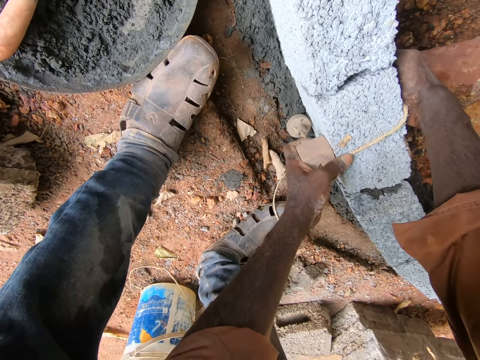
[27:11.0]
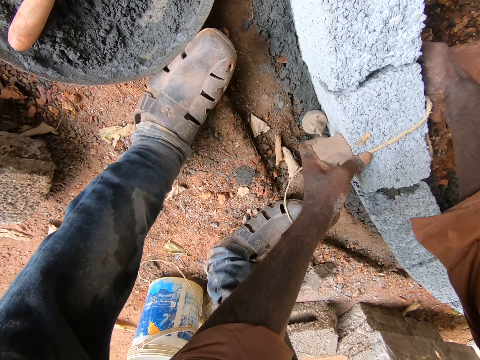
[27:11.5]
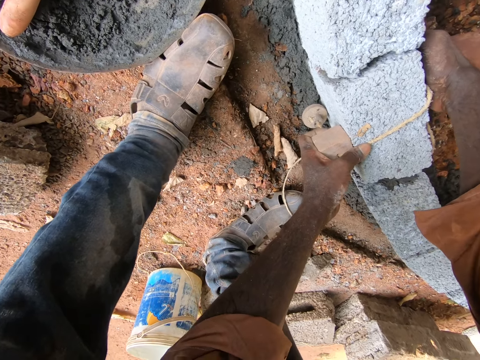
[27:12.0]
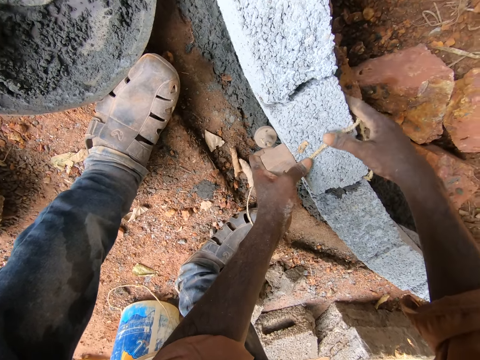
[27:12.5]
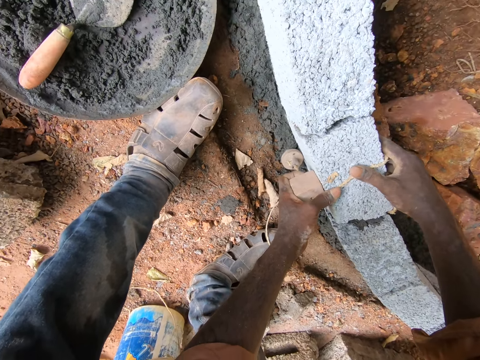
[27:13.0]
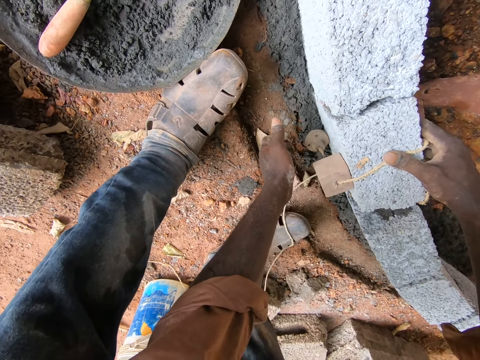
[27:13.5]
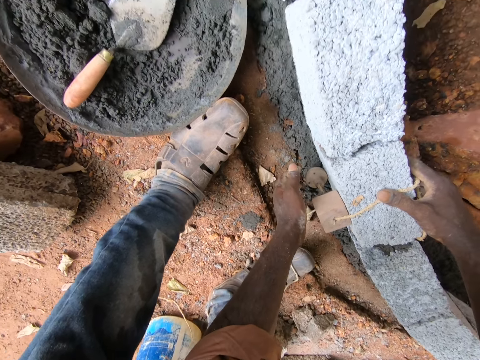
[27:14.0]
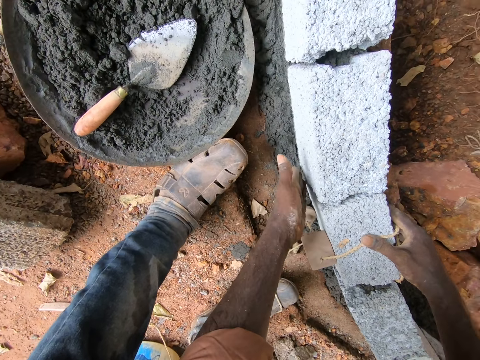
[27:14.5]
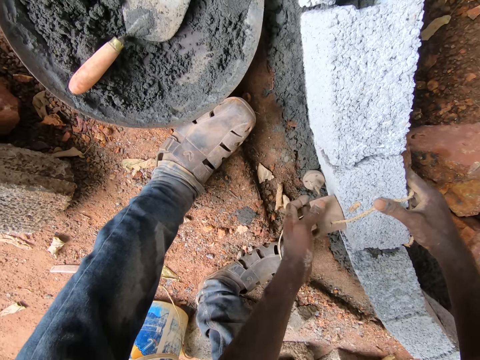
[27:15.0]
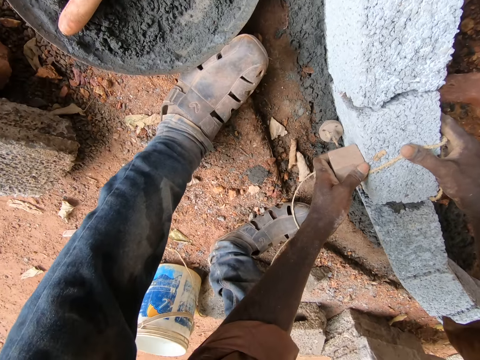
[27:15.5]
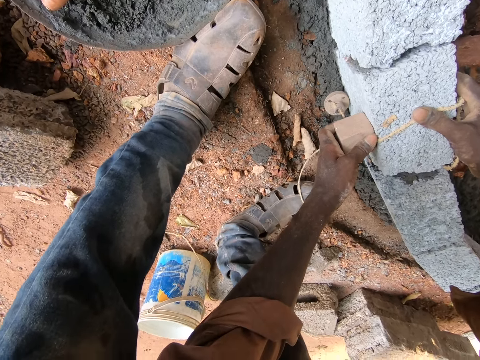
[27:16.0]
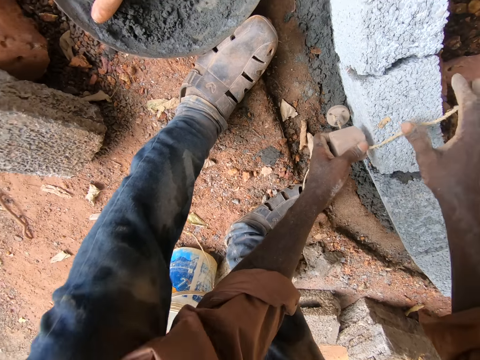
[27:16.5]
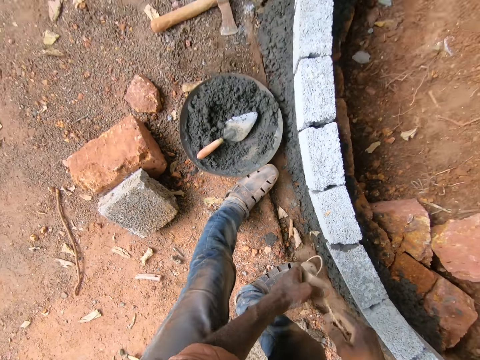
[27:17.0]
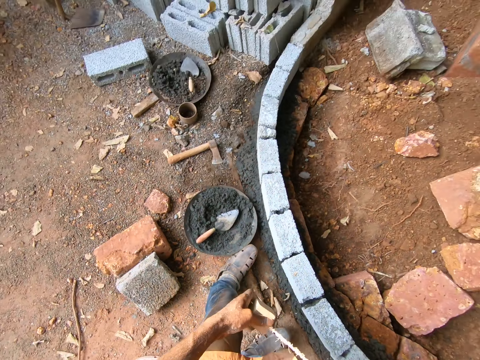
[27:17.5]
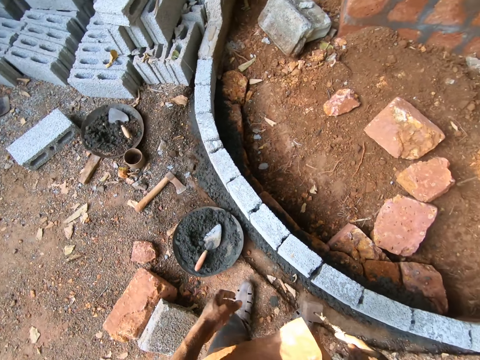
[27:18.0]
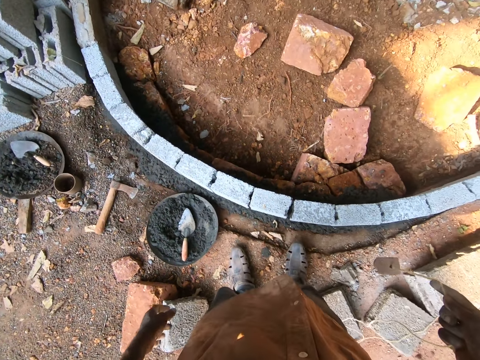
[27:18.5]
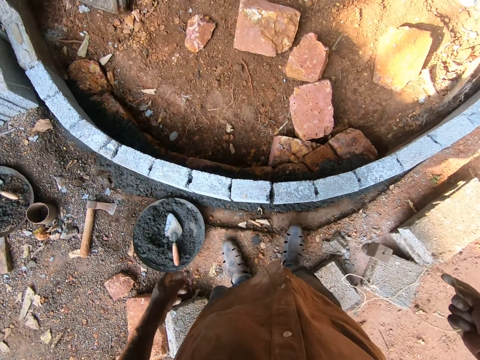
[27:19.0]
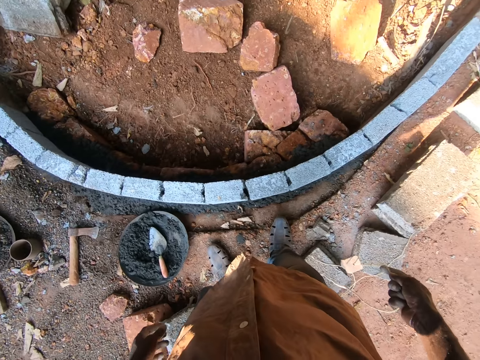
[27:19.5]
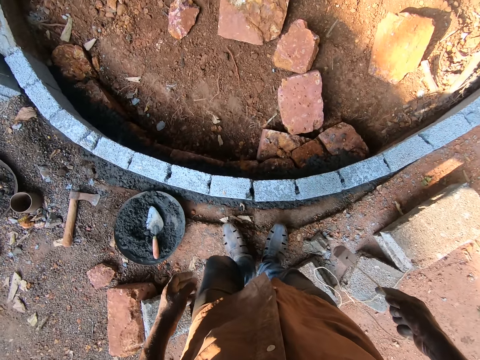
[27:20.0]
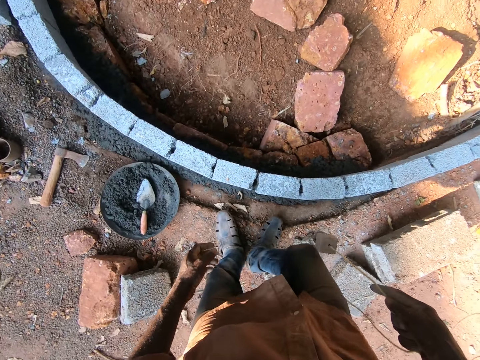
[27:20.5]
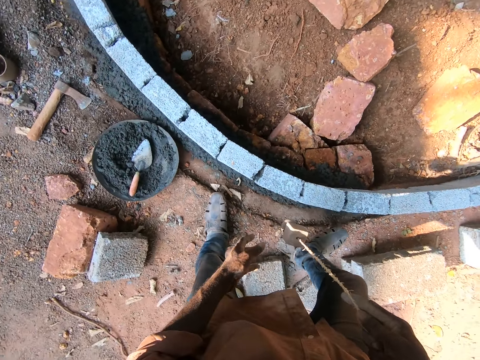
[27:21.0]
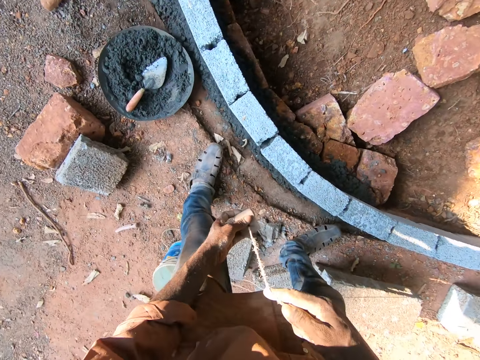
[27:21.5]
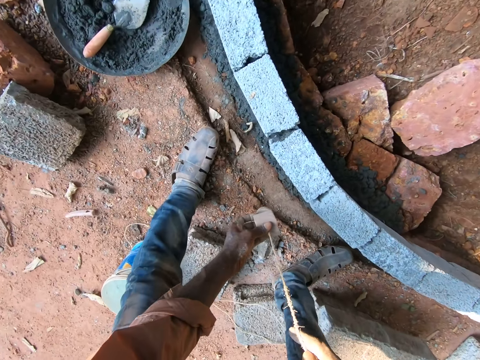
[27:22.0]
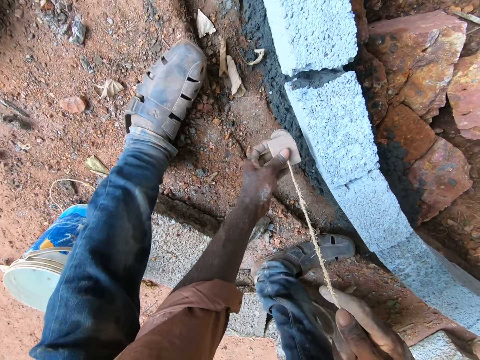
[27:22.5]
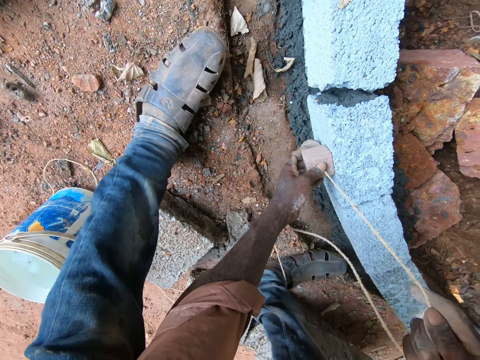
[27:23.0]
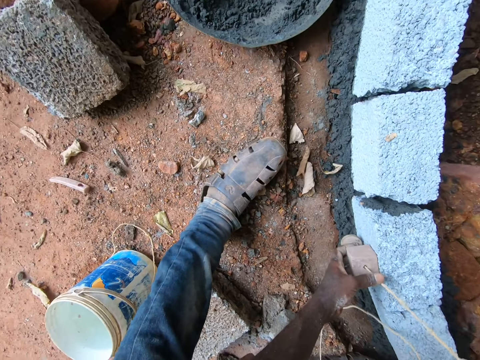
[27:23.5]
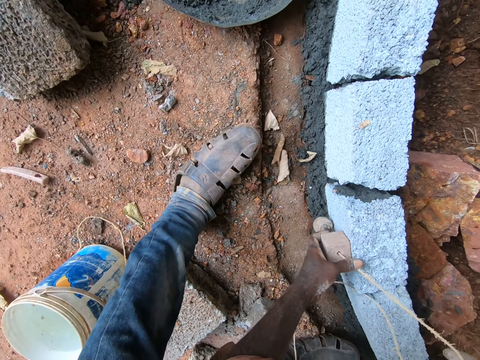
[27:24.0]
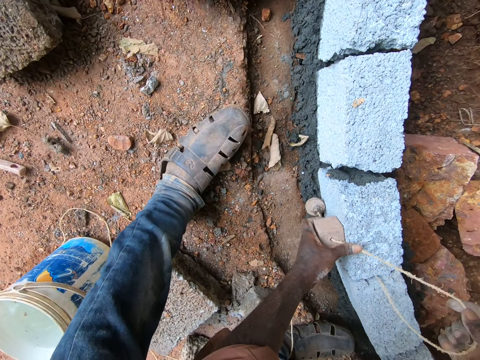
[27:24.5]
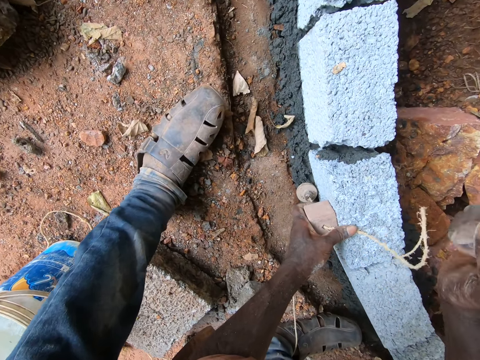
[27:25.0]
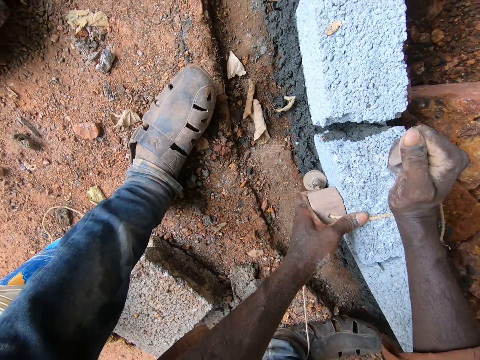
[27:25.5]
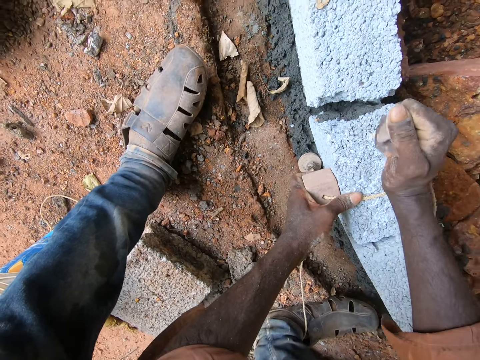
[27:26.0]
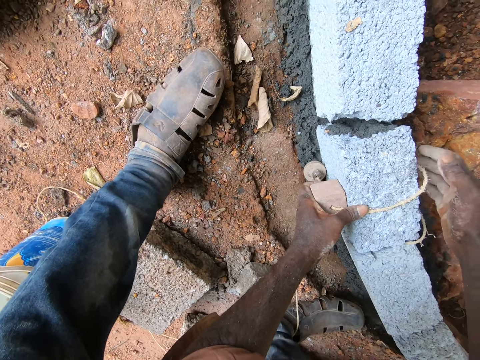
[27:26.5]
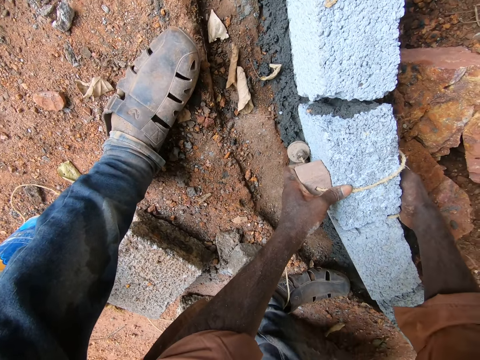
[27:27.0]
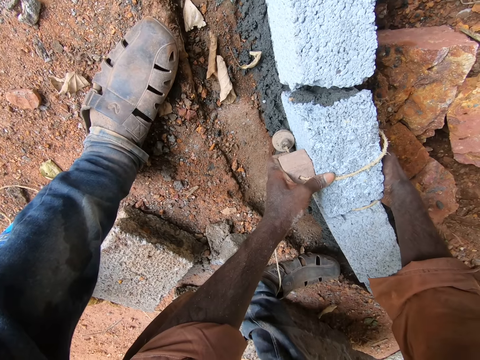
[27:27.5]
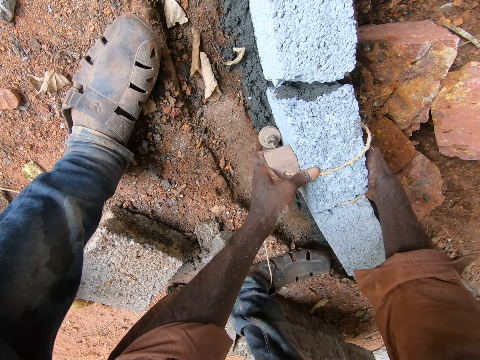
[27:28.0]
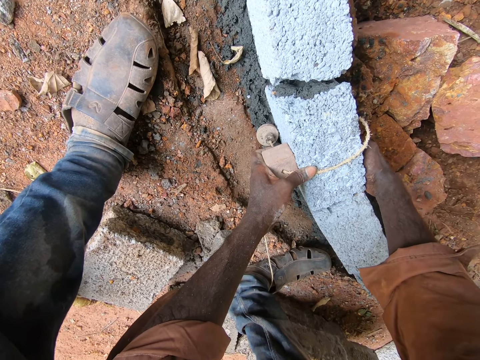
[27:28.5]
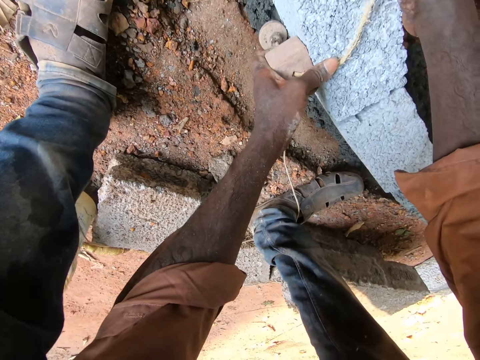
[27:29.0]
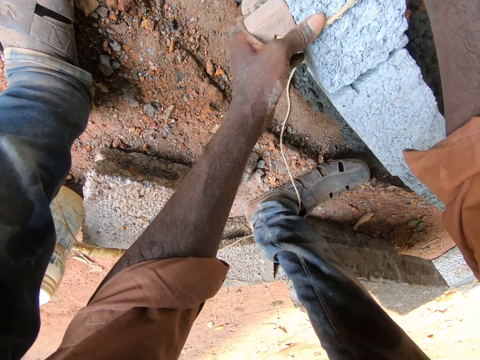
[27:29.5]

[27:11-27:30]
The camera wearer takes the plumb bob. They hold the plumb bob. They mark bricks with the plumb bob. They measure the concrete. They hit the brick with a right hand. They move the hand to the concrete.

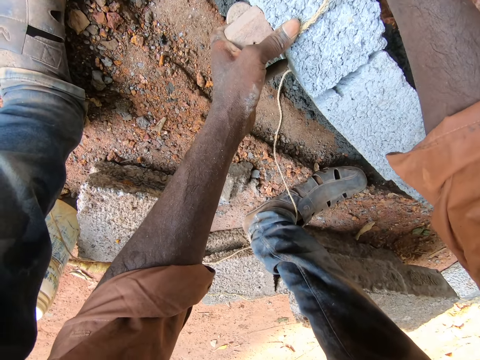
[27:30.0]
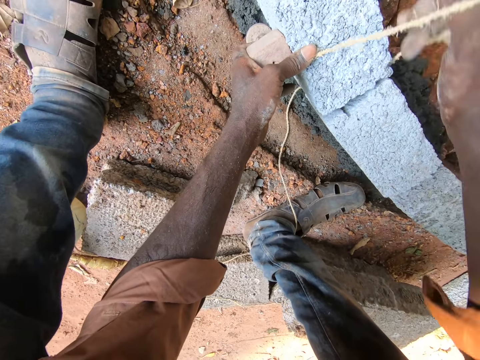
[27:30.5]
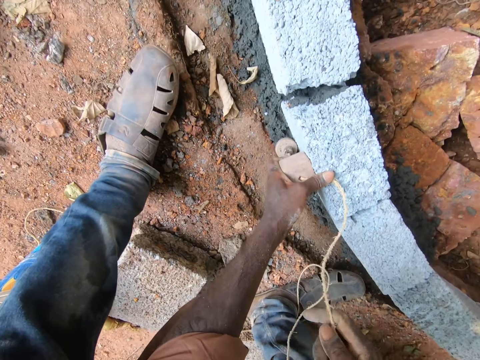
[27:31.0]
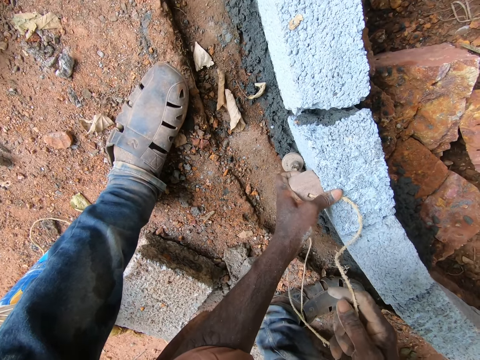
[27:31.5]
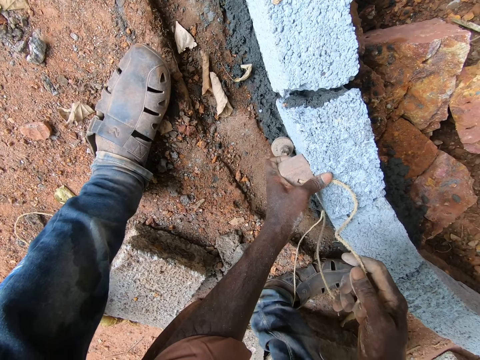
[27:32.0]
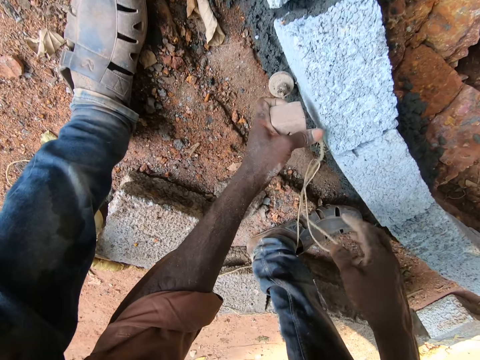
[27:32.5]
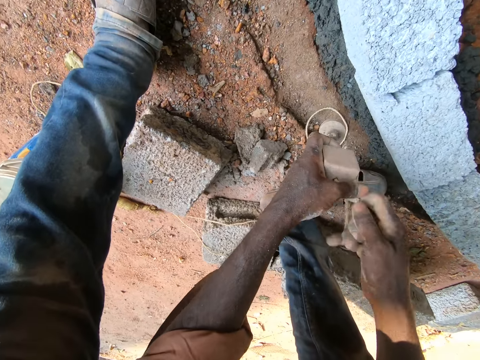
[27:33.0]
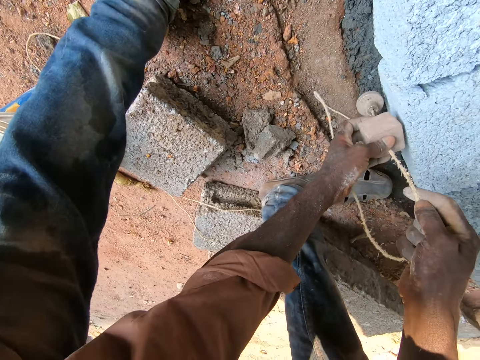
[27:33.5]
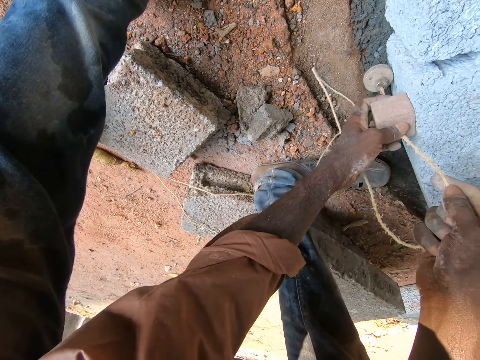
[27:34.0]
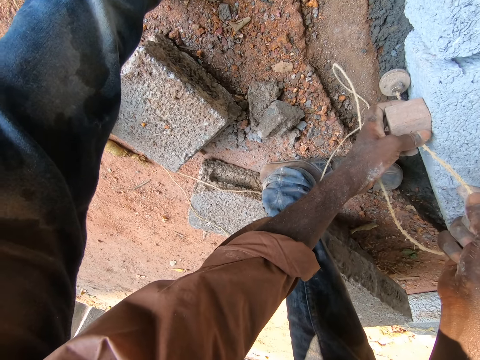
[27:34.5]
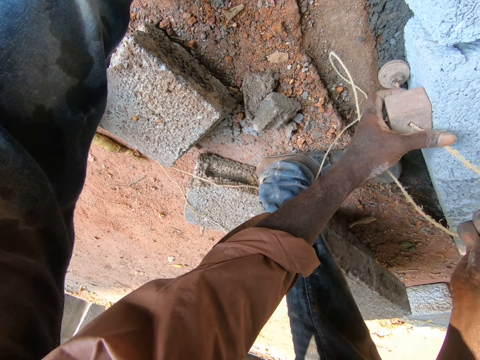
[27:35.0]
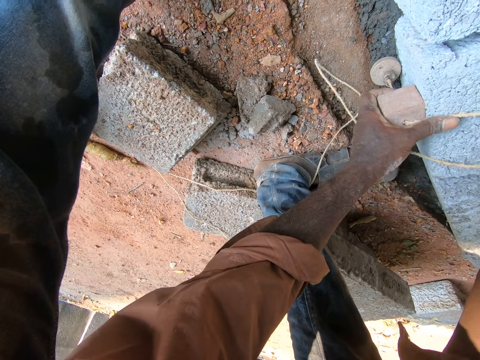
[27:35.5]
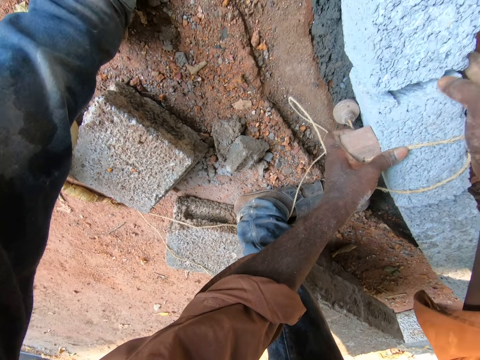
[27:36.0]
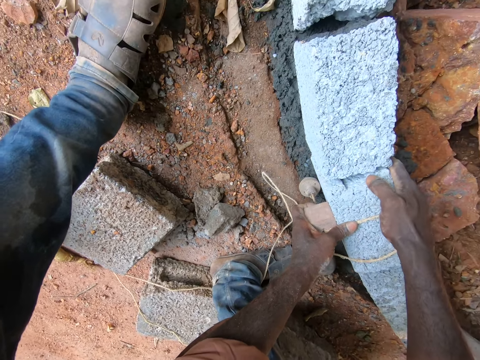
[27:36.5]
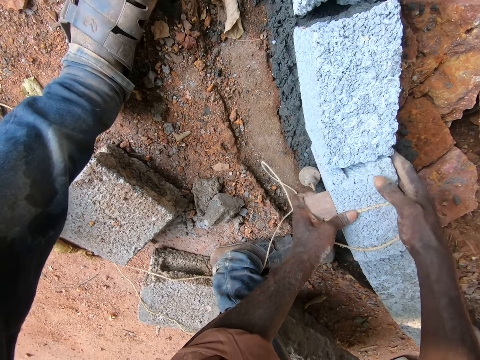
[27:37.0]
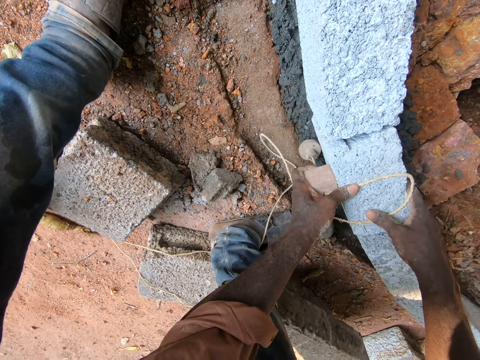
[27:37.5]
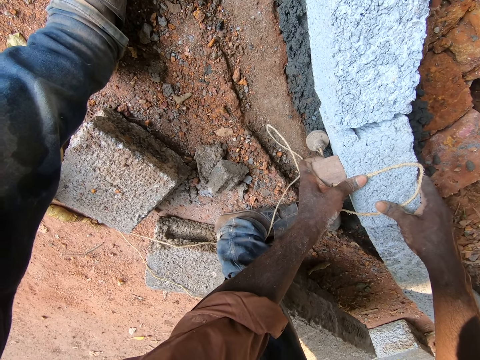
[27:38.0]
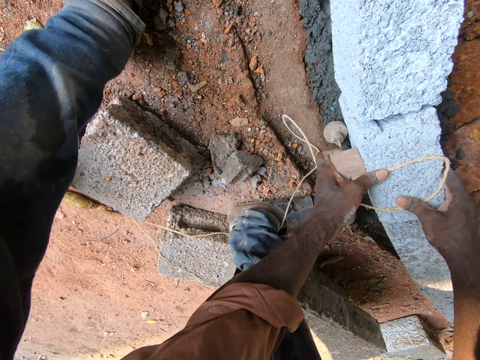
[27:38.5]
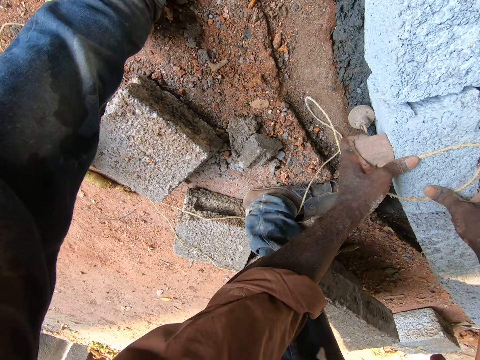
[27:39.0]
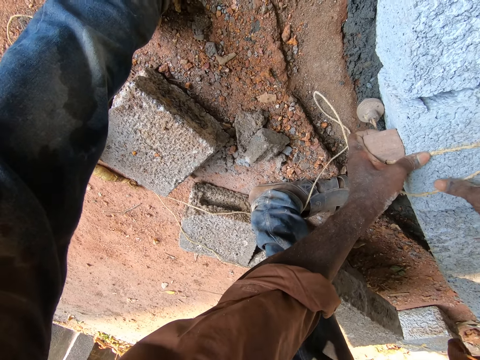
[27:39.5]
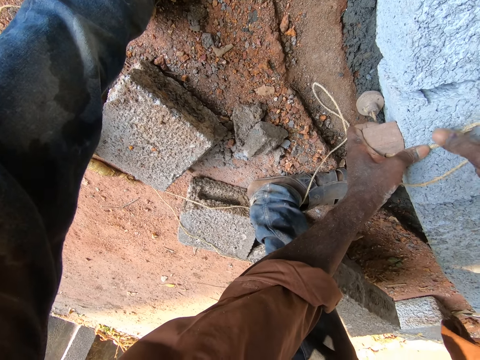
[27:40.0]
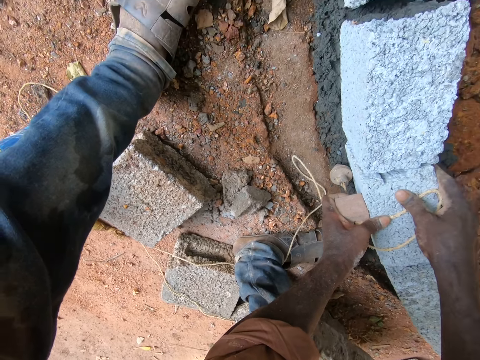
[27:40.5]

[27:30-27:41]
The camera wearer holds the rope. They mark bricks with a plumb bob. They move the hand on the concrete. They walk from the concrete.
